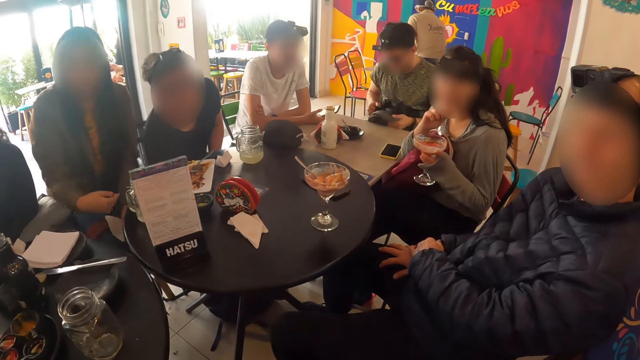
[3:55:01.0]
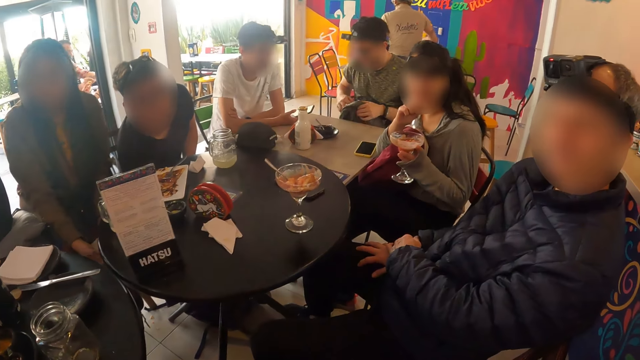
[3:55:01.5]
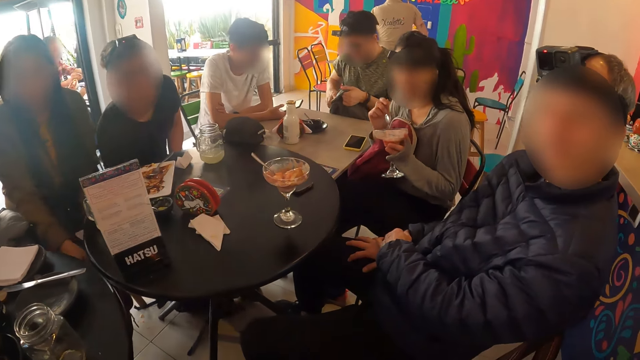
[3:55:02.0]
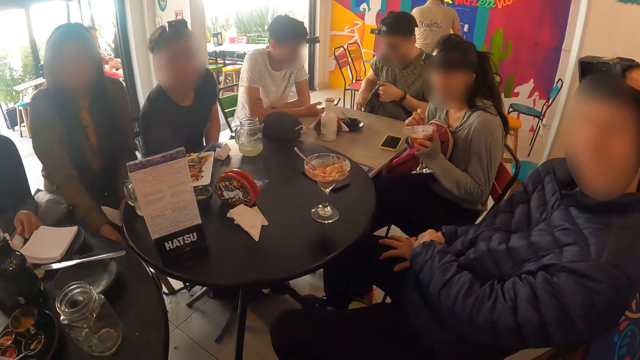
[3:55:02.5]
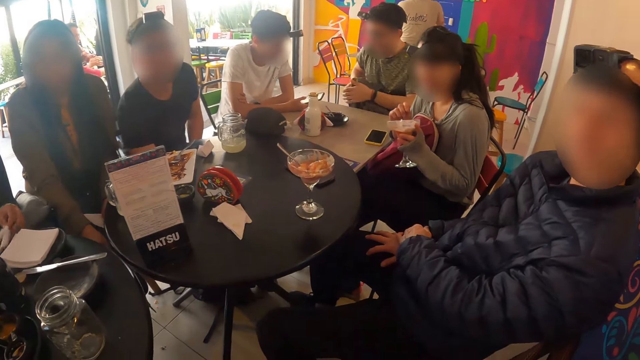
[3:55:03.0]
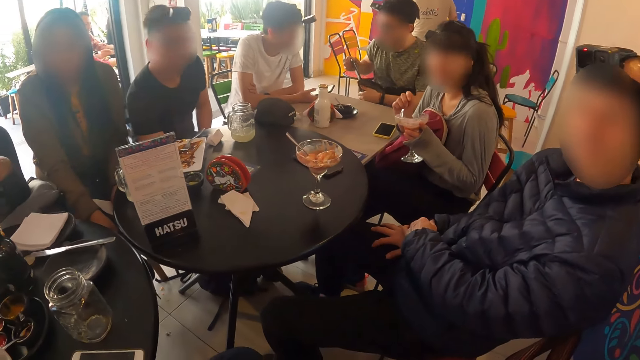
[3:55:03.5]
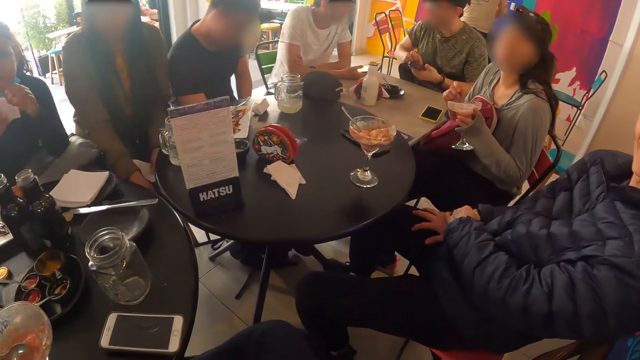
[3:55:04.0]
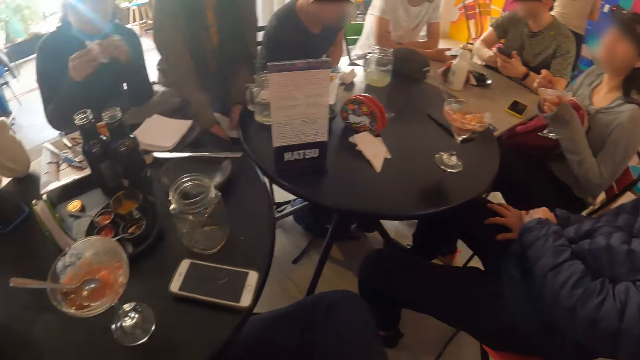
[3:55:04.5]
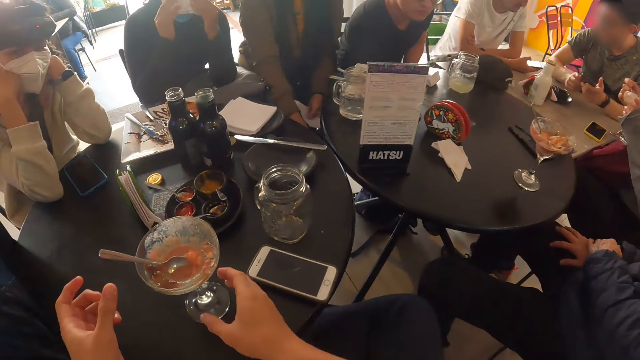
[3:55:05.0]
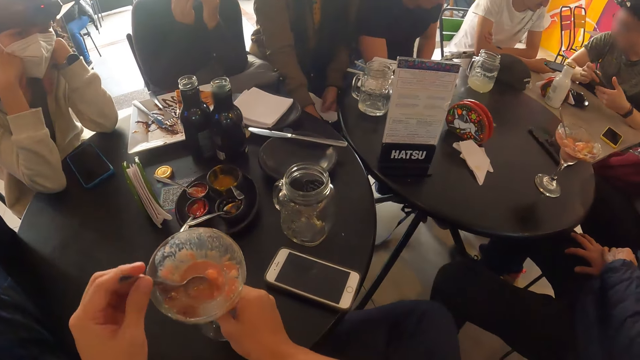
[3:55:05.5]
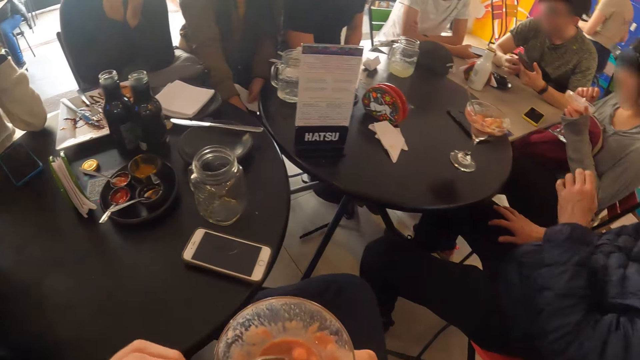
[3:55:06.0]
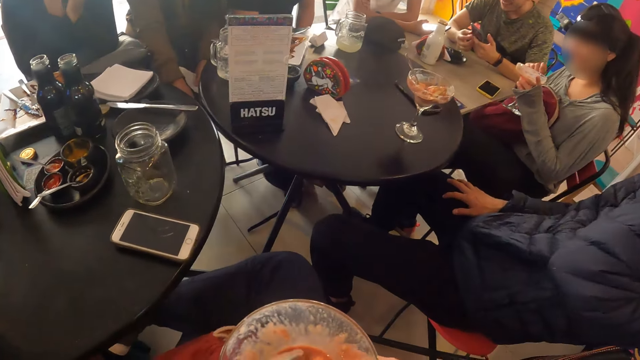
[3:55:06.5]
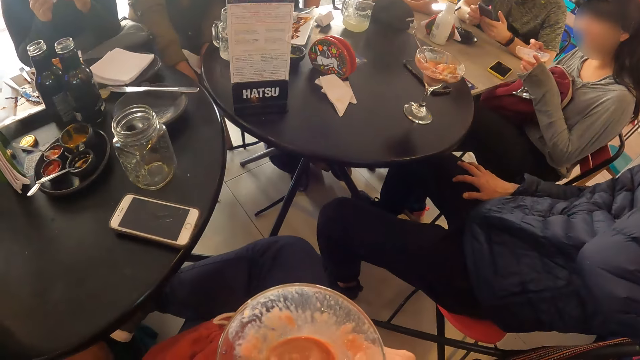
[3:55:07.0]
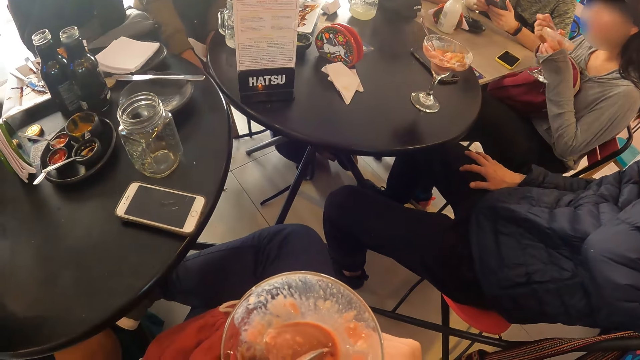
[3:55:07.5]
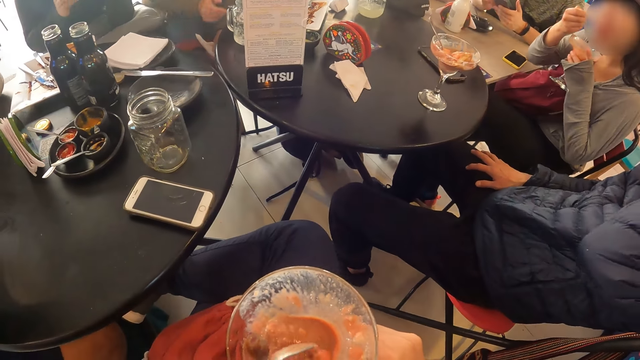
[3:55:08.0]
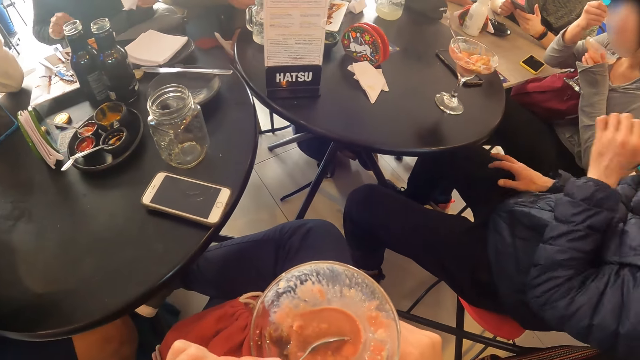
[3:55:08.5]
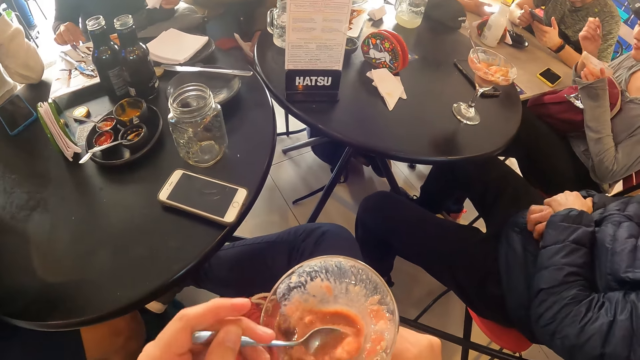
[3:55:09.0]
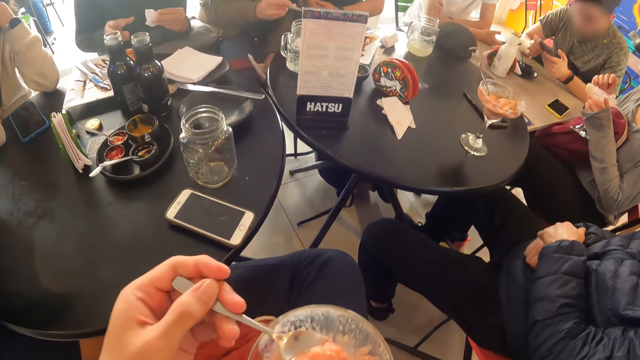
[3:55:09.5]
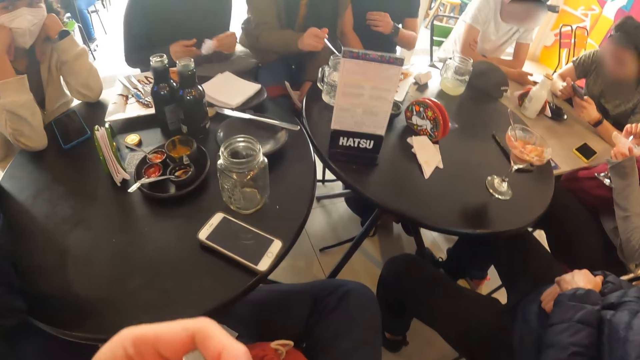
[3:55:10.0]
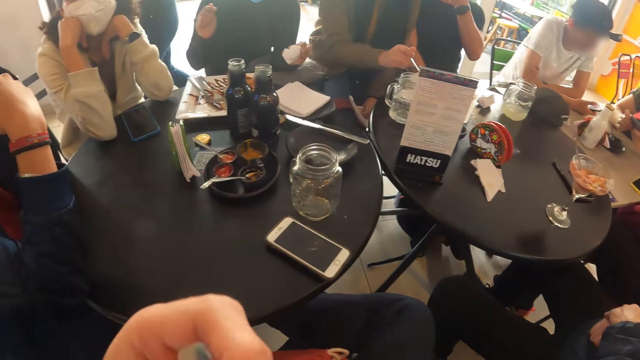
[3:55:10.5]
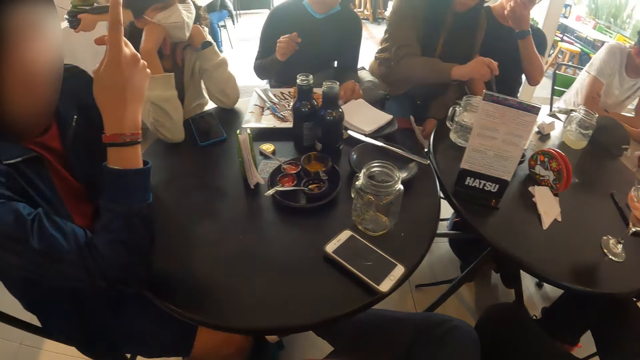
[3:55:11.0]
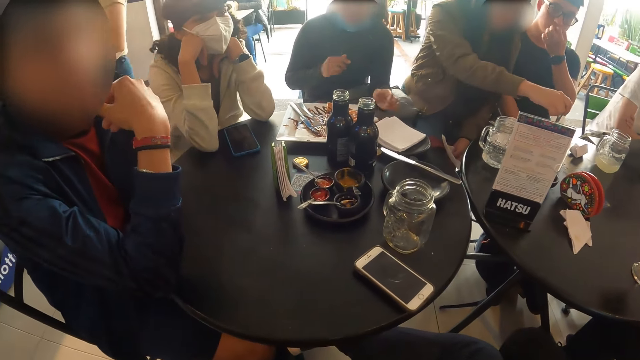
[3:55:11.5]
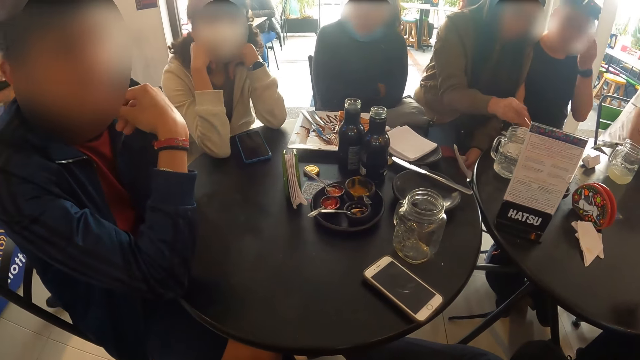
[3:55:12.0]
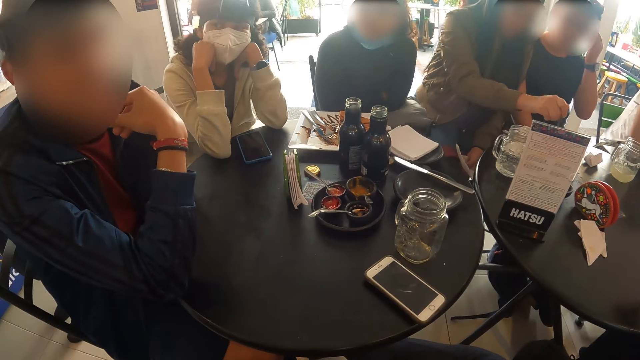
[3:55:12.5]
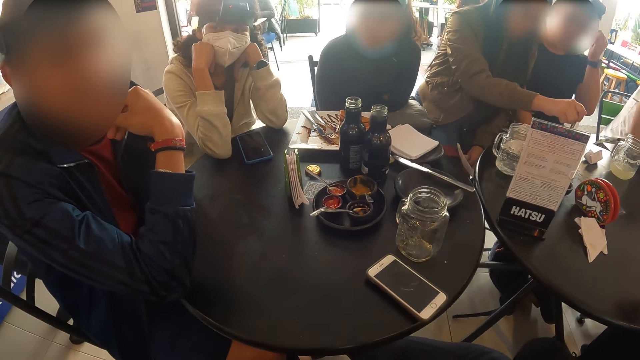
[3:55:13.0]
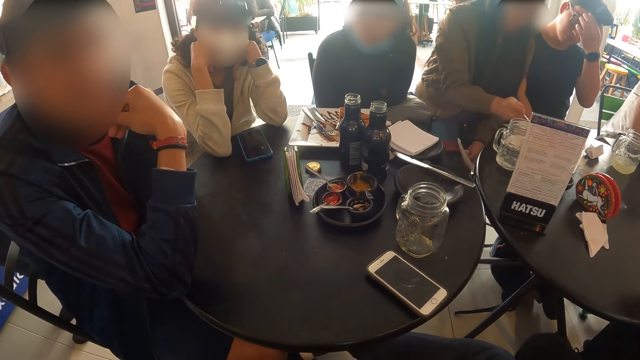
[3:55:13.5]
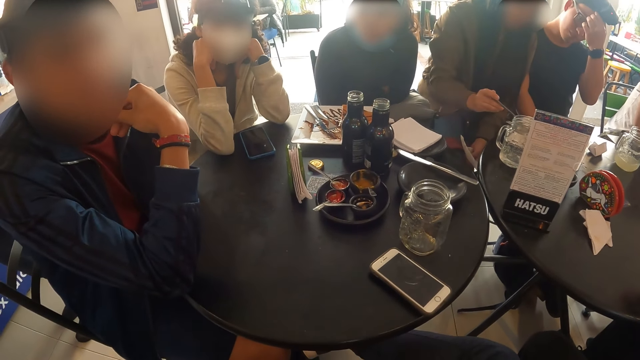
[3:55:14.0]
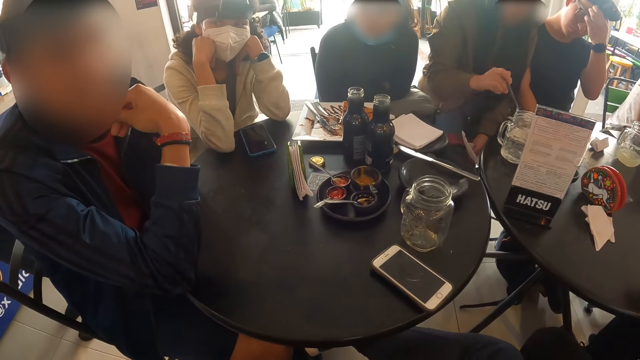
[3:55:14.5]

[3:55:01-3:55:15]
The woman picks a tissue from the table with her left hand. A man removes a phone from a bag with his right hand. The man passes the phone from his right hand to his left hand. The woman opens the tissue with both hands. The woman cleans her mouth with the tissue in both hands. The camera wearer places his right hand on the cup of ice-cream on the table. He moves his hand forward, holds the spoon and holds the glass. He carries the cup of ice-cream from the table with his right hand. He takes the ice-cream with the spoon in his left hand. He mixes the ice cream. Another man touches his face with his left hand. The other man lowers his left hand. The camera wearer scoops up the ice cream and eats the ice cream. Another man operates the phone with his right hand. The camera wearer moves his hand. Another man converses with the camera wearer in the restaurant. The camera wearer looks around.

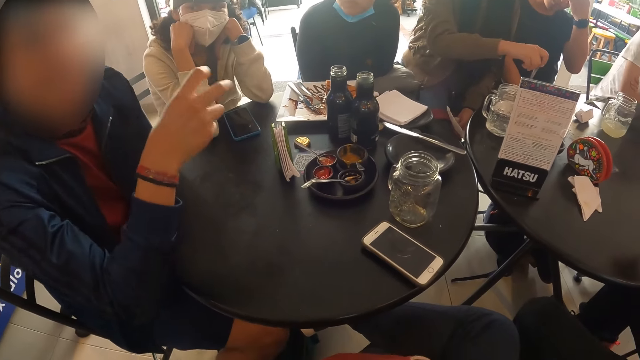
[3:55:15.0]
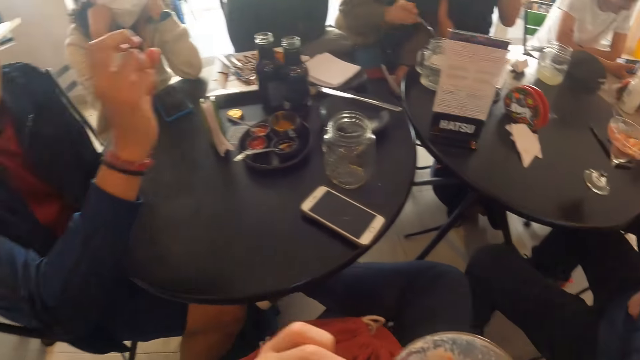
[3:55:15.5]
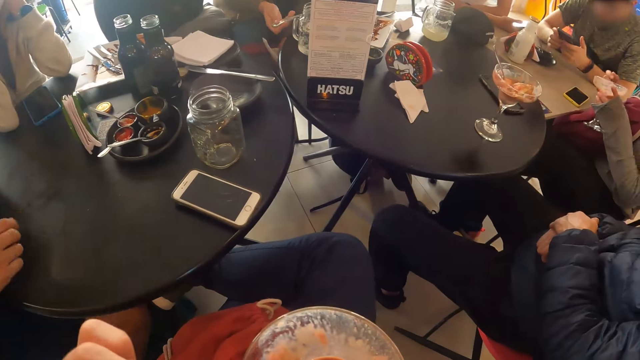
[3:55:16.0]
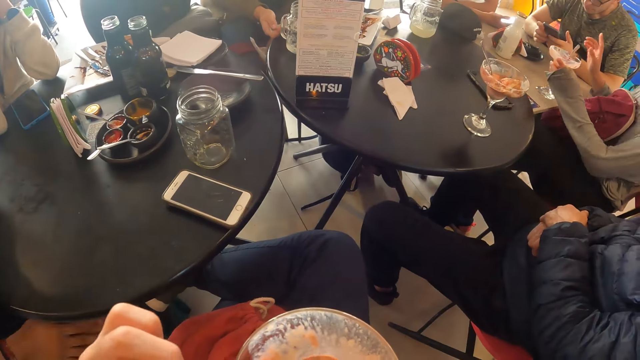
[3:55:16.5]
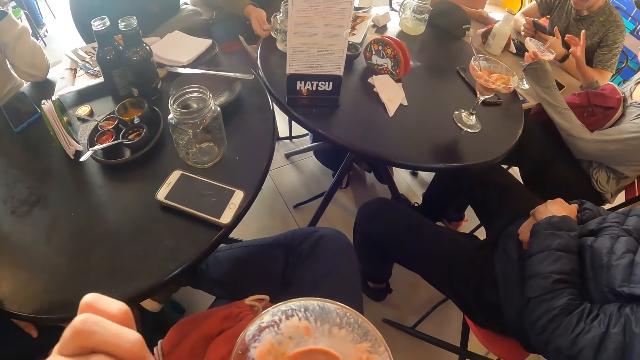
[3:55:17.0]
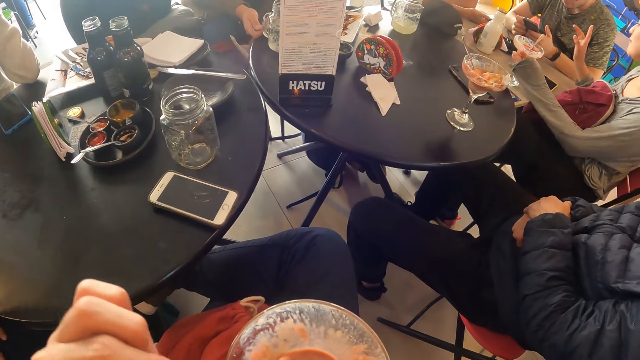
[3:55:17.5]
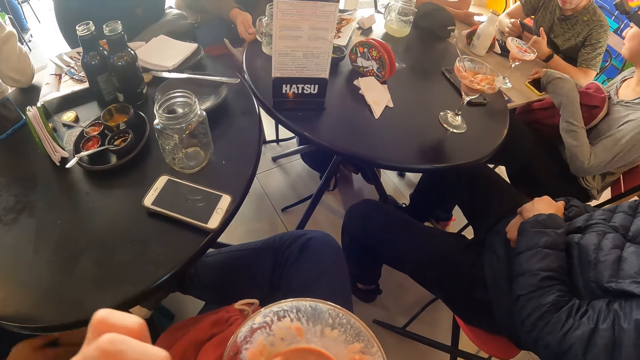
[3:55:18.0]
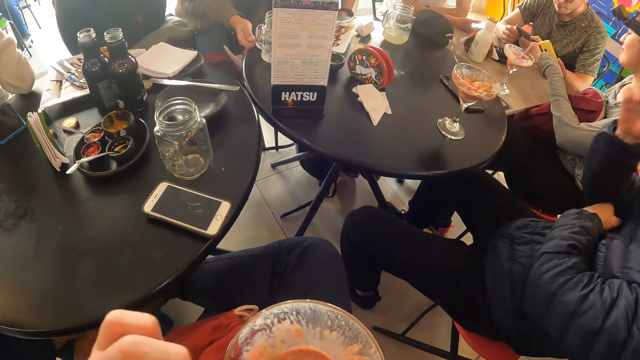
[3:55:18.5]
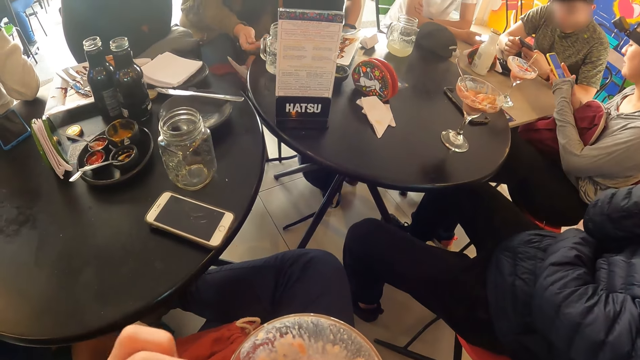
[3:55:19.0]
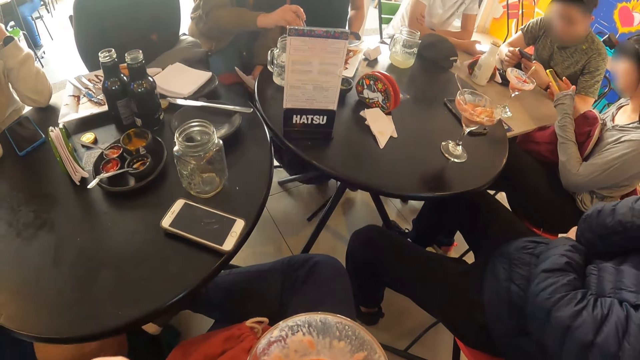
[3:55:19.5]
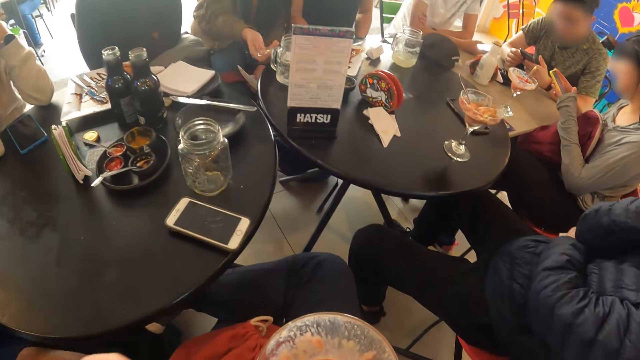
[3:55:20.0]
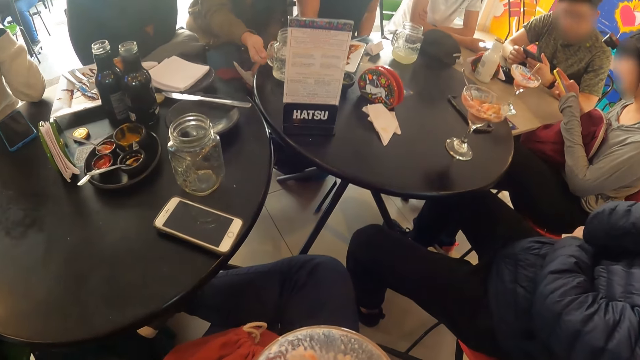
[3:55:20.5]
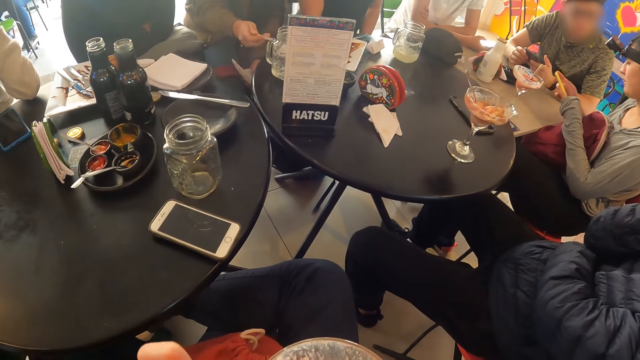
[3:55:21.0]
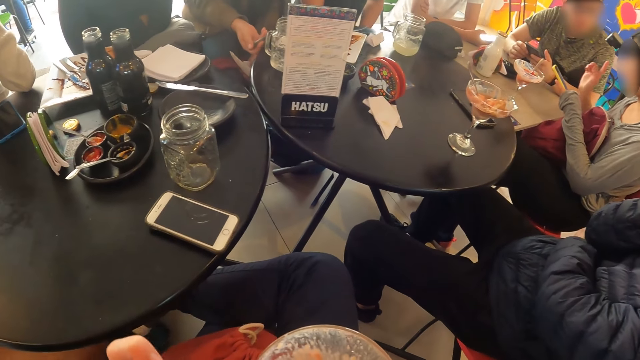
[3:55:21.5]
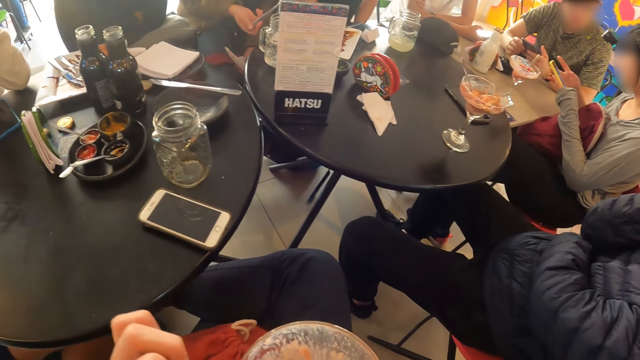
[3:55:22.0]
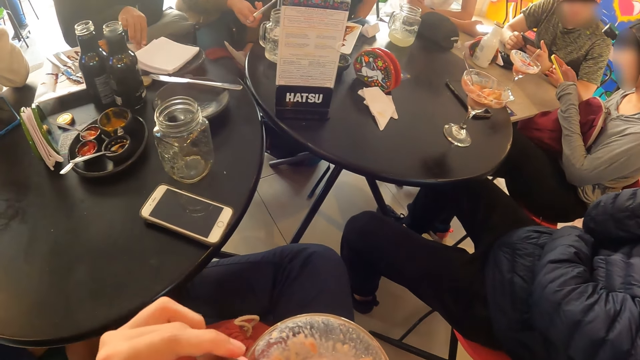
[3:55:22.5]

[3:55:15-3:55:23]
The camera wearer mixes the ice cream. A woman drops the cup of ice-cream on the table with her left hand. The woman converses with a man and another man. The woman picks a phone from the table with her right hand. The woman operates the phone with both hands.
